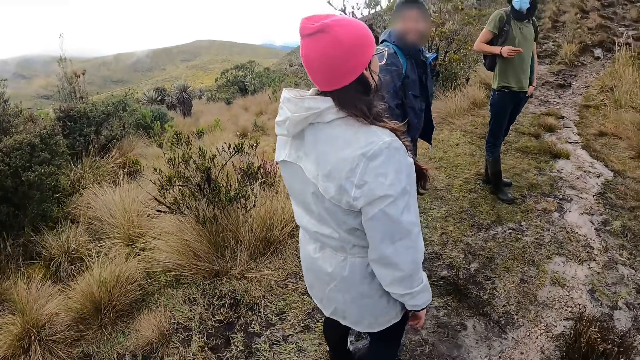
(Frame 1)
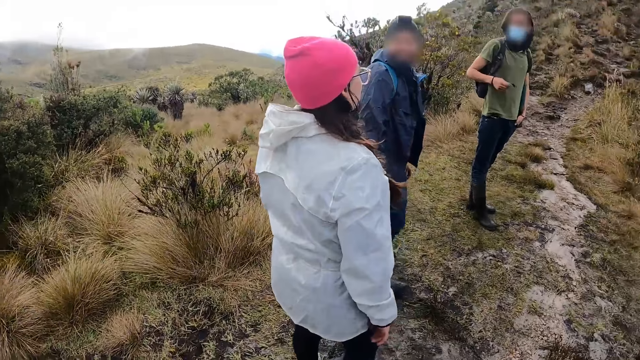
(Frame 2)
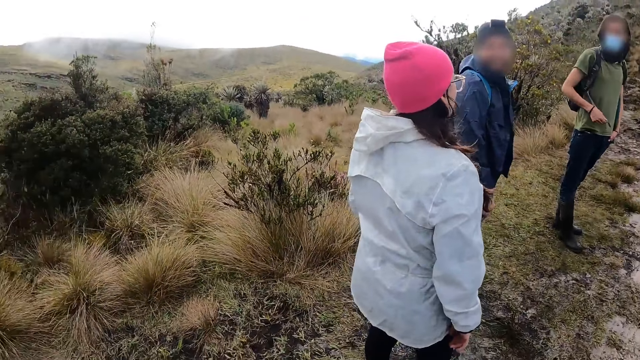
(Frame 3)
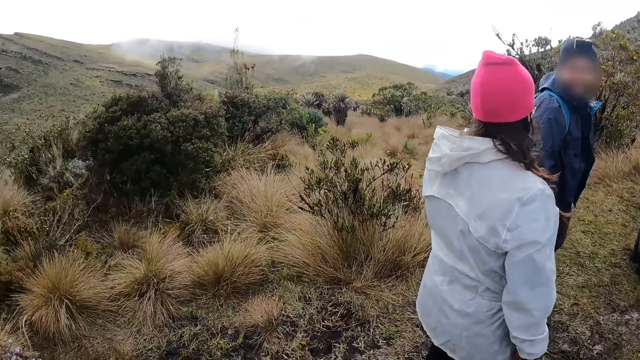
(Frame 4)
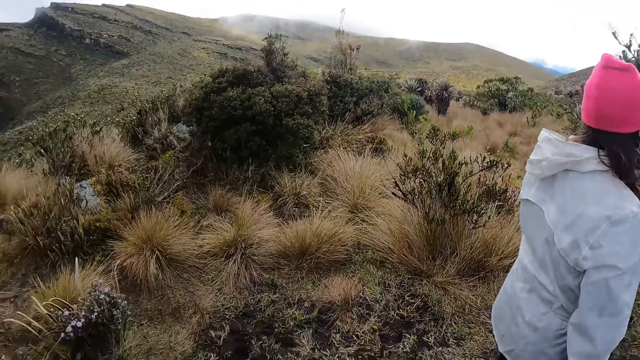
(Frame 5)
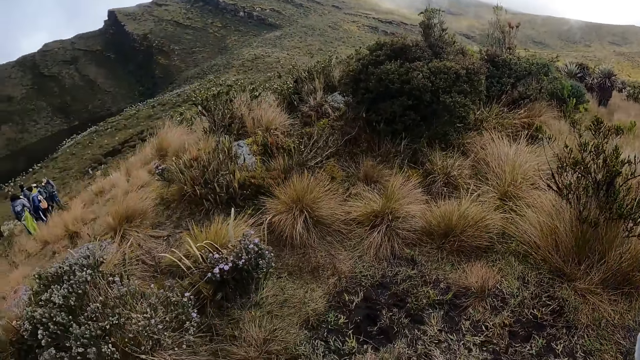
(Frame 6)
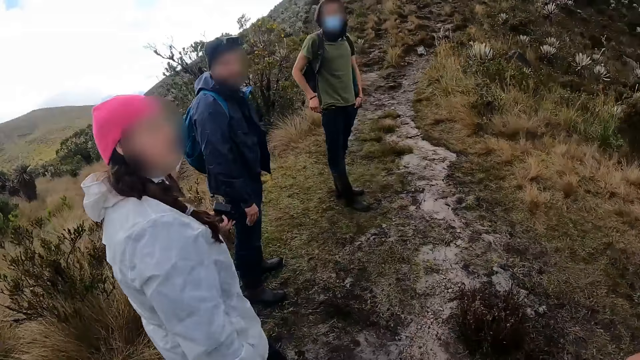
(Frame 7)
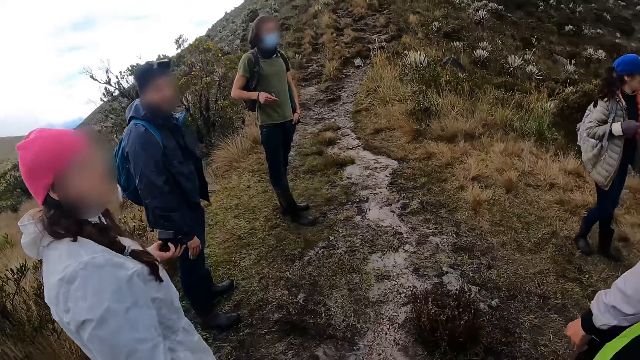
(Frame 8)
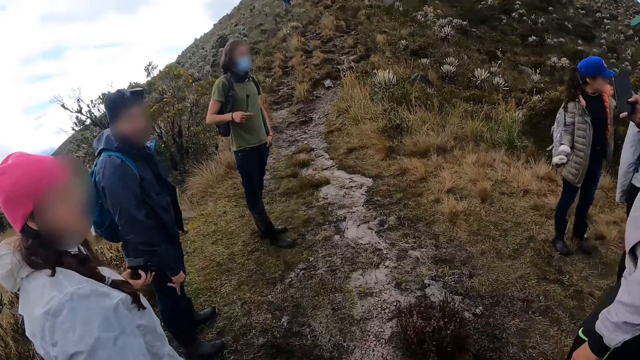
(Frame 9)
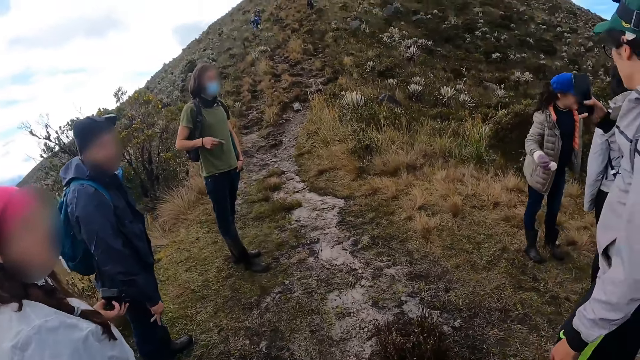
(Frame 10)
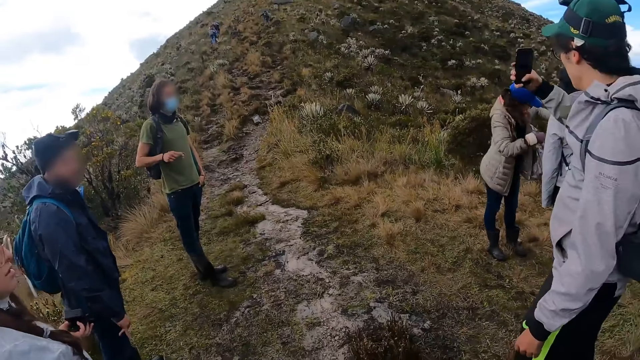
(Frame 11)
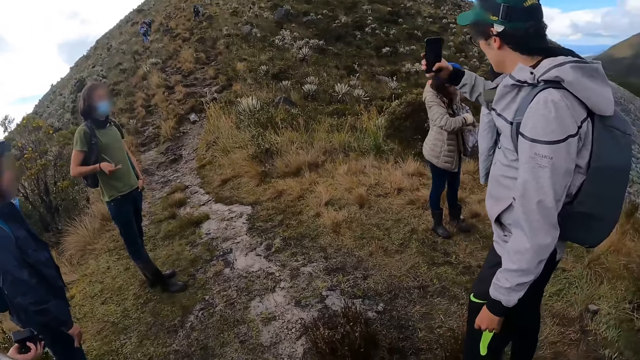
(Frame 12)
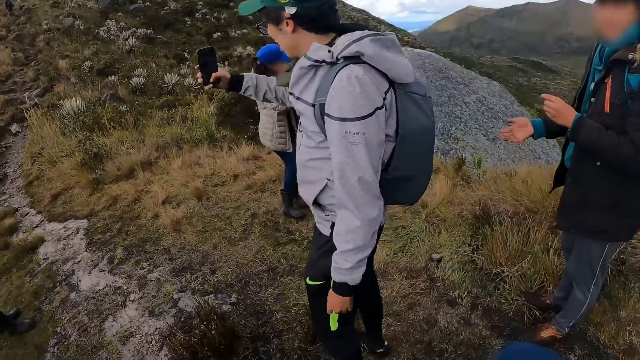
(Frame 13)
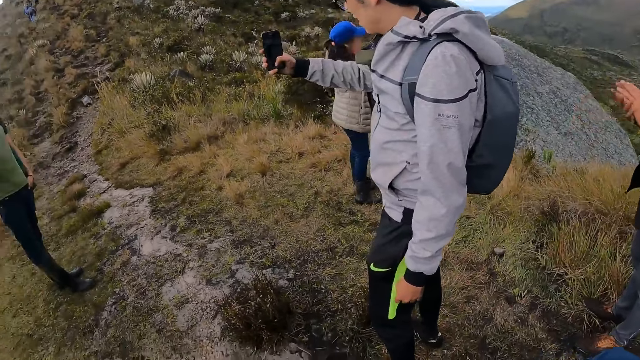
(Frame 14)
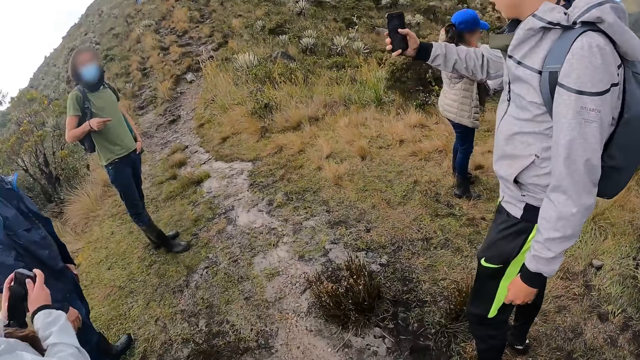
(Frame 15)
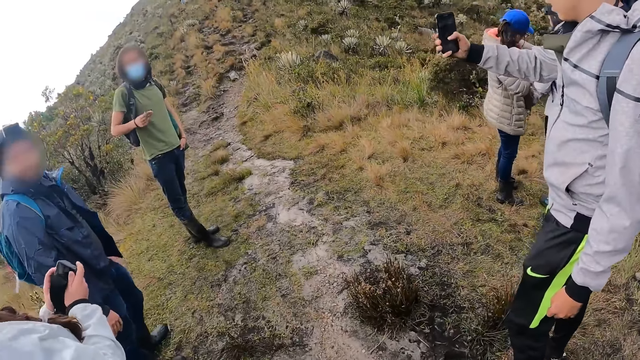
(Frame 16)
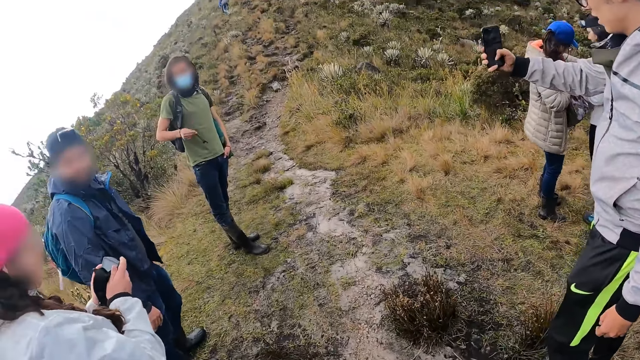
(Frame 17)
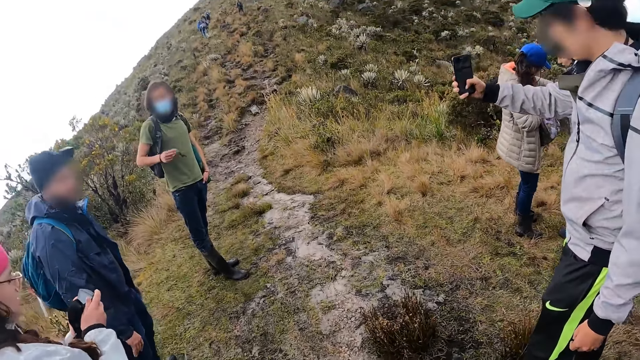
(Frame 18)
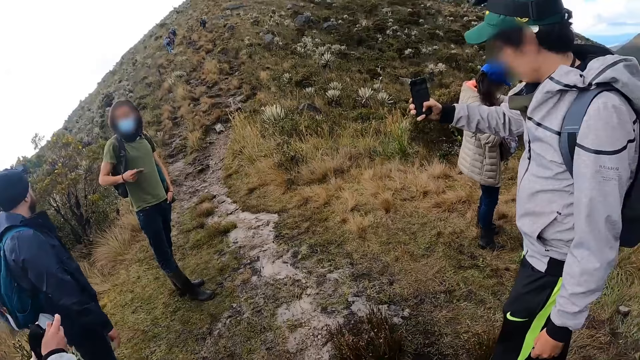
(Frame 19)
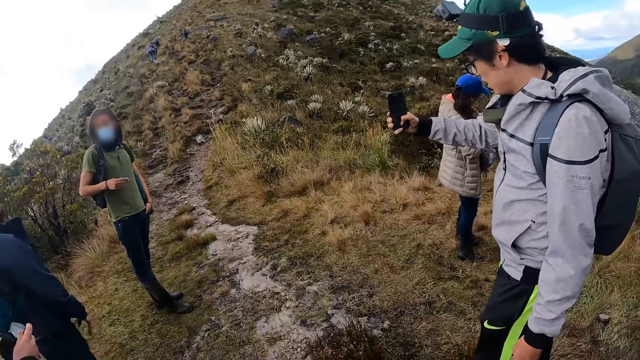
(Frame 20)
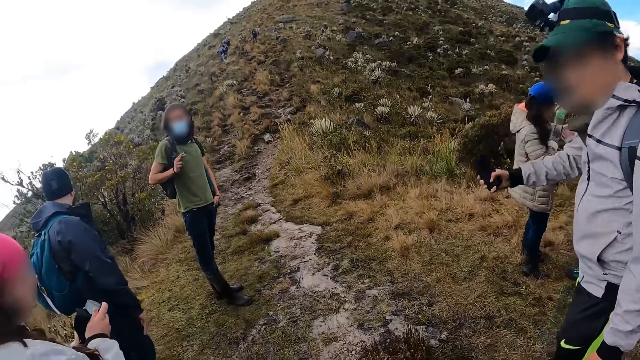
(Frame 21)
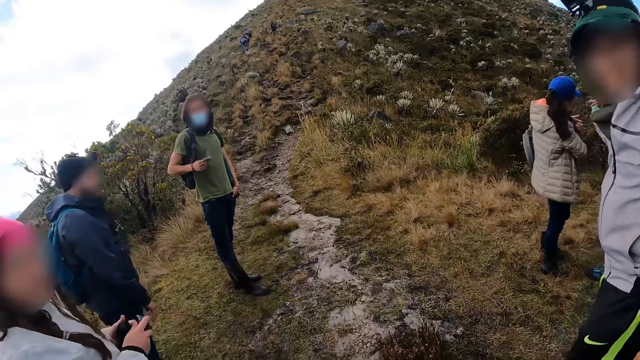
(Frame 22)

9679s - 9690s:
The man snaps with a phone in his right hand.

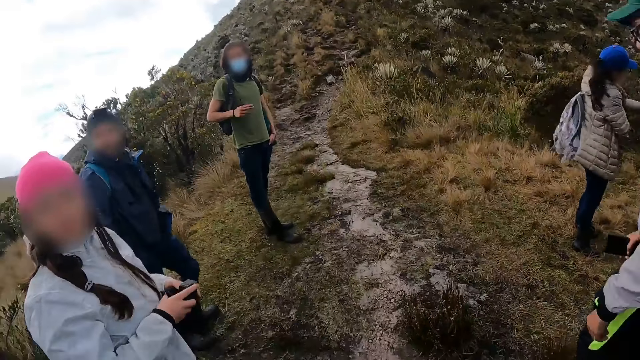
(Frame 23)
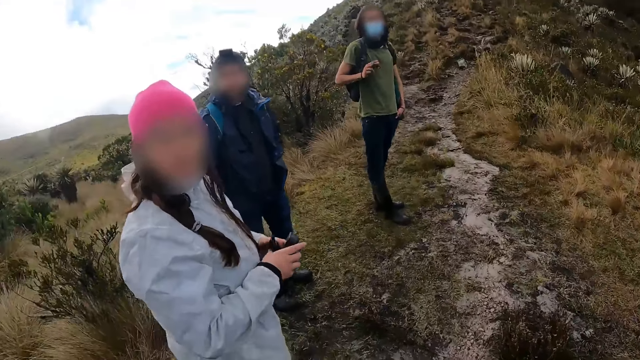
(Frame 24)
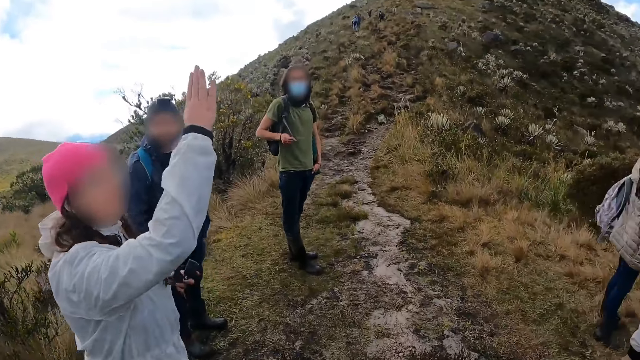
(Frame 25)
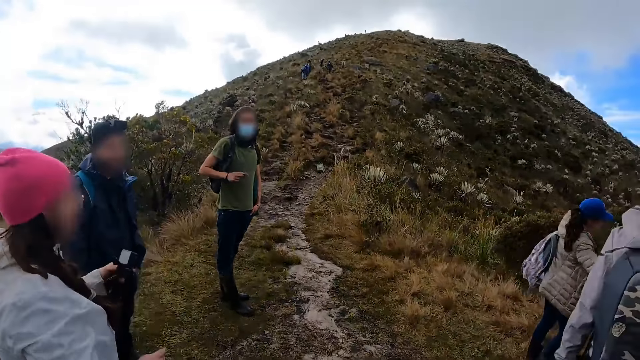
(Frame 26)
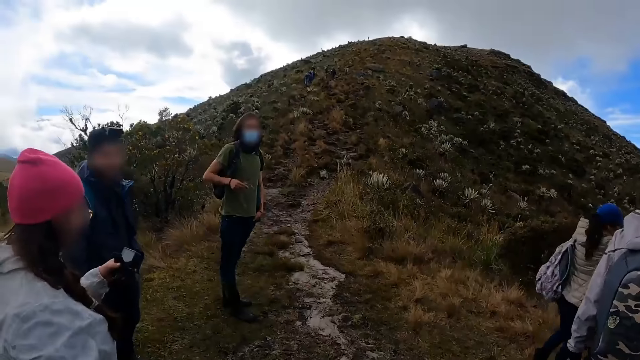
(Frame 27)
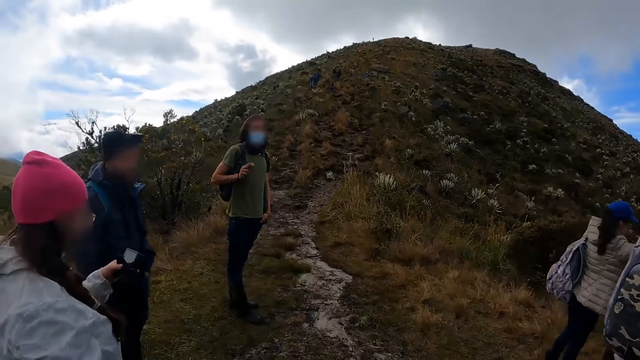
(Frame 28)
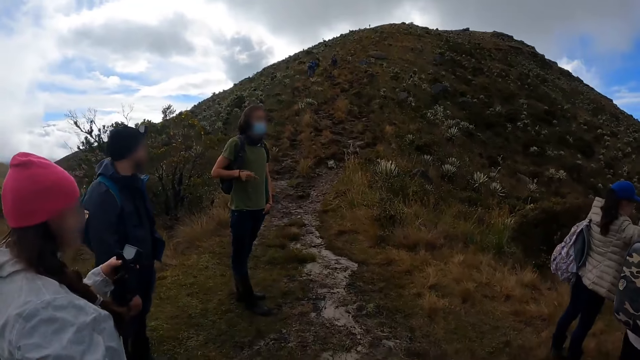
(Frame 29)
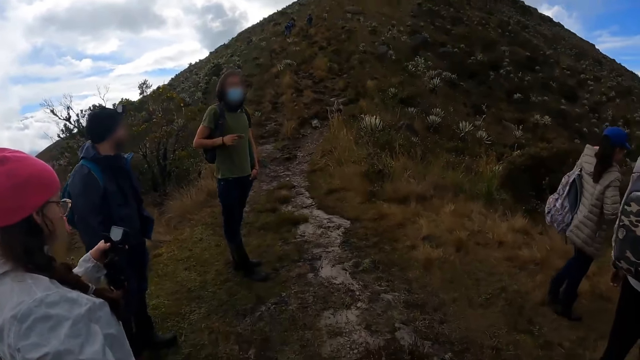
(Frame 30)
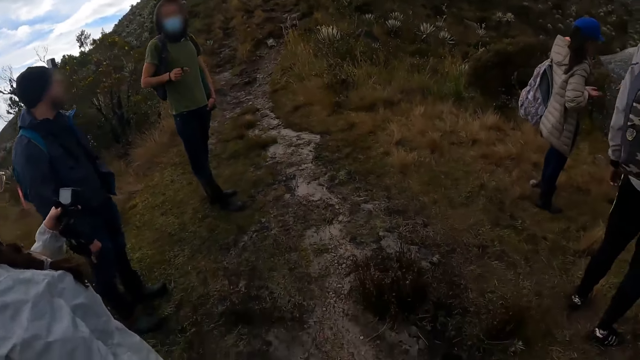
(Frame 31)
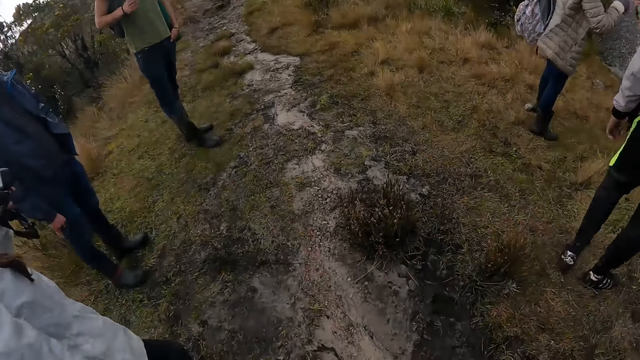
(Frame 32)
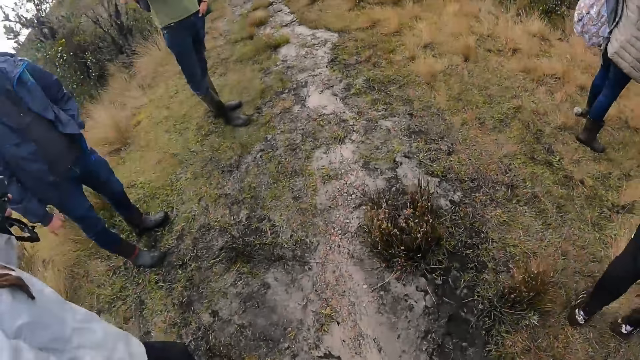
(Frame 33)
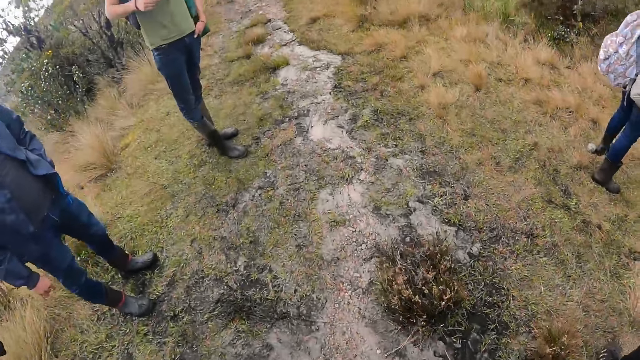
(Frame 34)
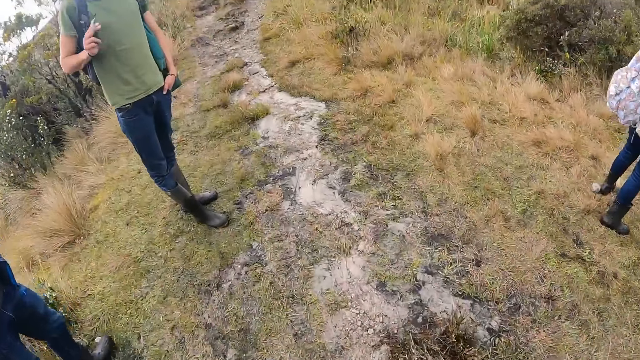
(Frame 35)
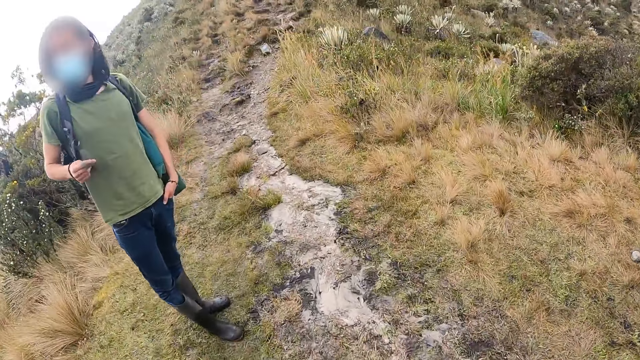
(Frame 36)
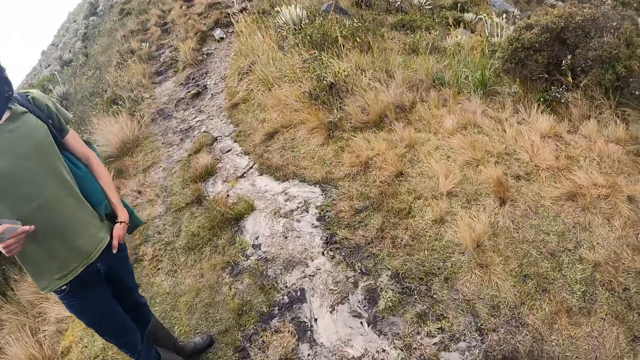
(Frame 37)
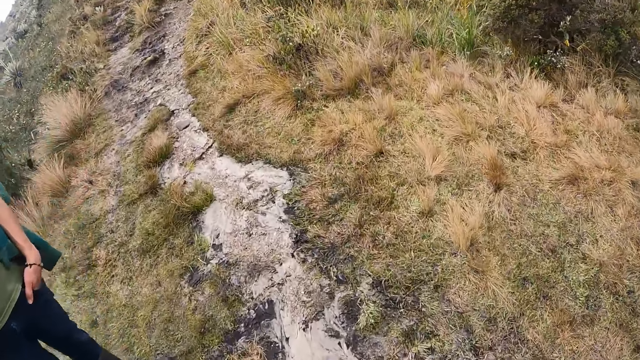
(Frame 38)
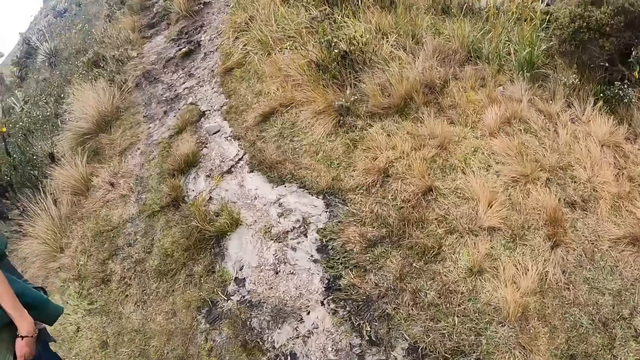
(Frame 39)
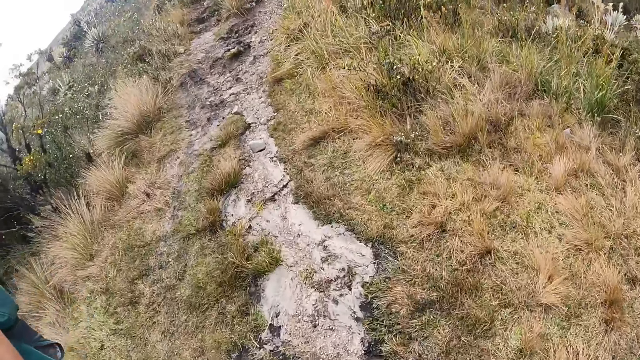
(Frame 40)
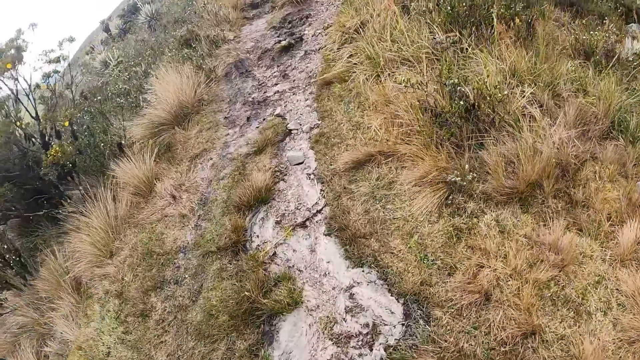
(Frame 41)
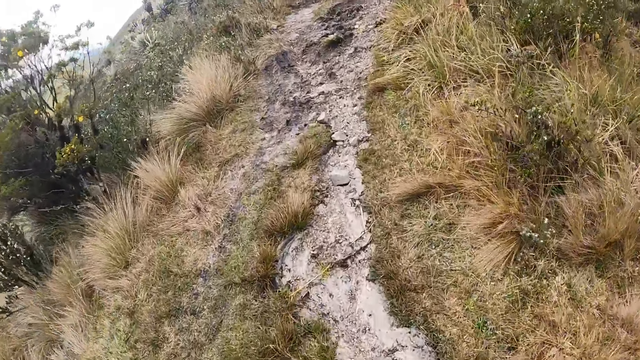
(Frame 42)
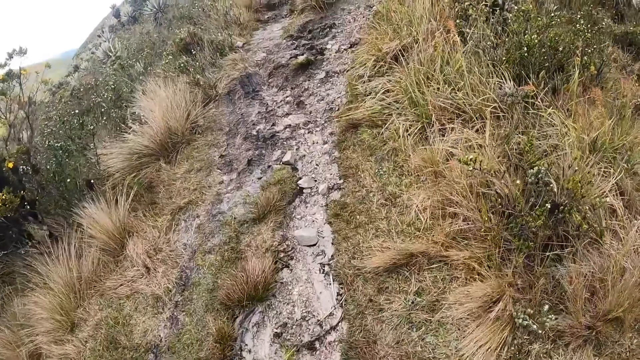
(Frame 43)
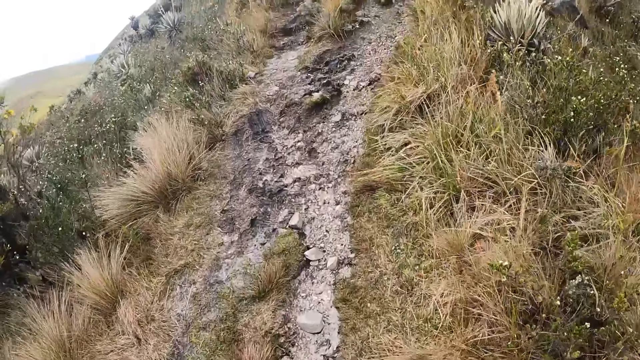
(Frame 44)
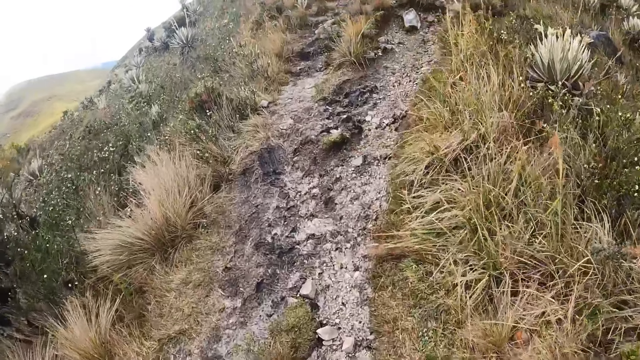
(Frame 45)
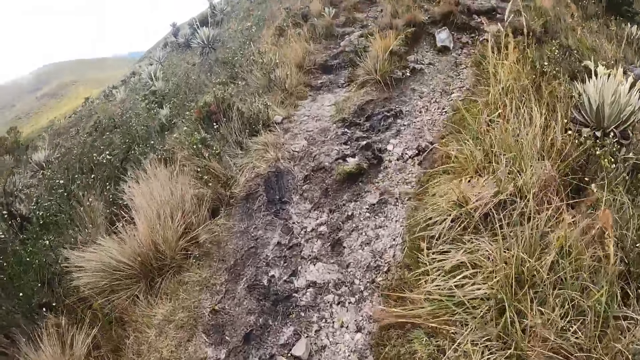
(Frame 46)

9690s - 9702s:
The camera wearer hikes along the mountains. They walk up the pathway.
